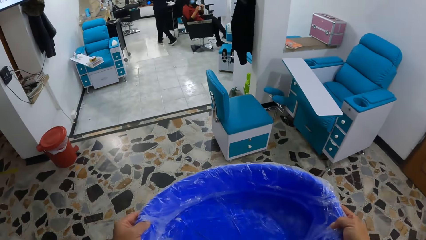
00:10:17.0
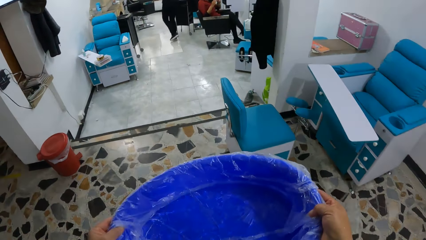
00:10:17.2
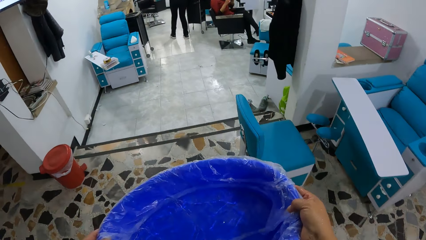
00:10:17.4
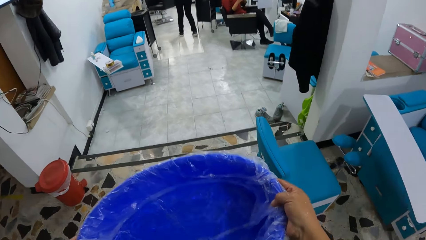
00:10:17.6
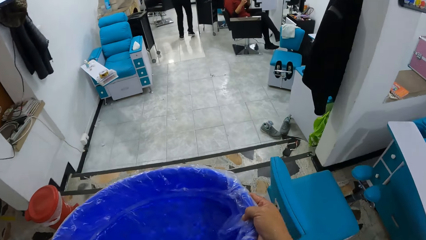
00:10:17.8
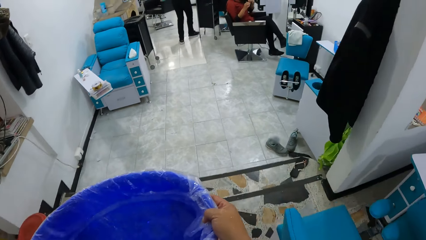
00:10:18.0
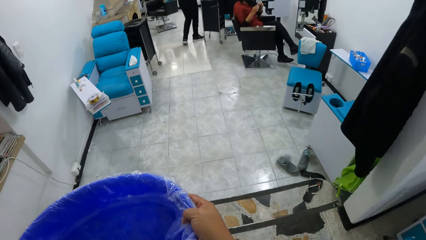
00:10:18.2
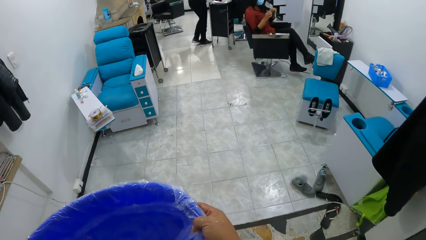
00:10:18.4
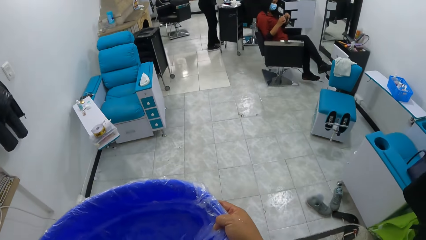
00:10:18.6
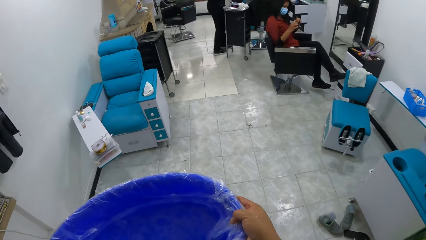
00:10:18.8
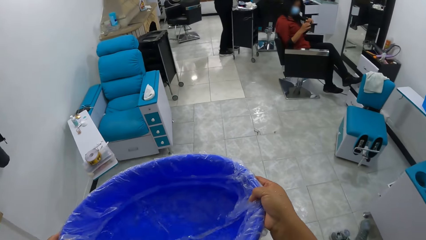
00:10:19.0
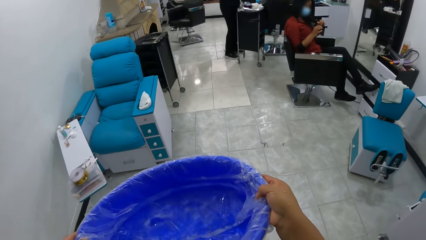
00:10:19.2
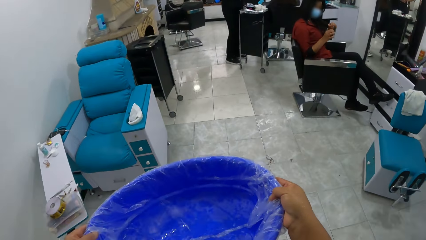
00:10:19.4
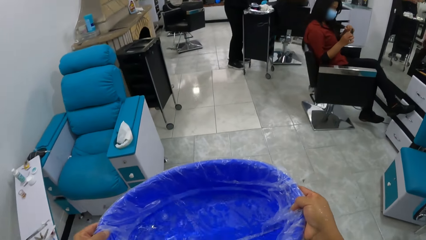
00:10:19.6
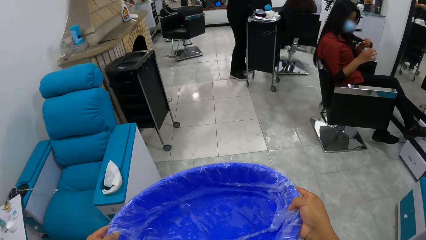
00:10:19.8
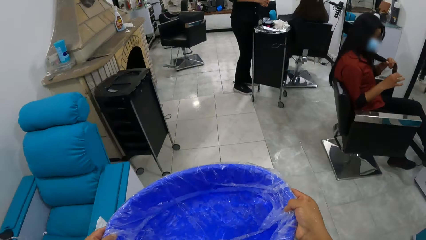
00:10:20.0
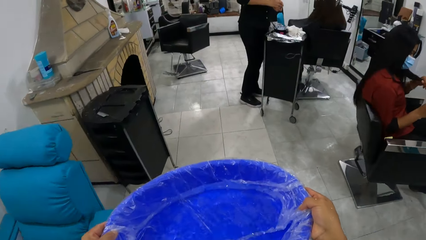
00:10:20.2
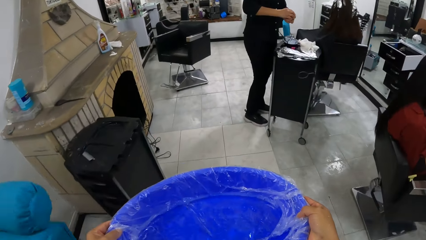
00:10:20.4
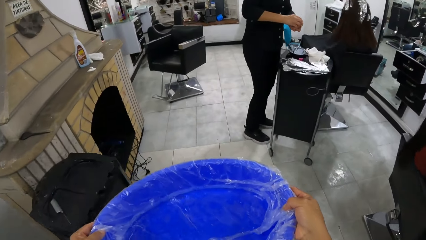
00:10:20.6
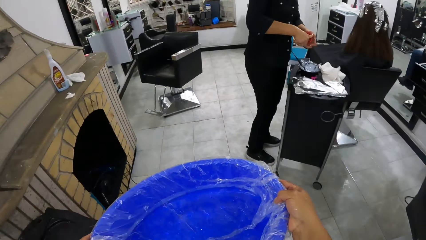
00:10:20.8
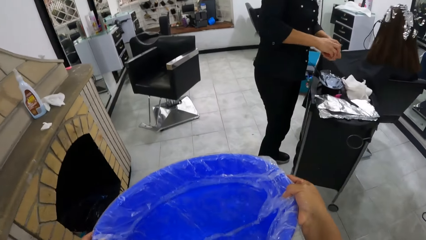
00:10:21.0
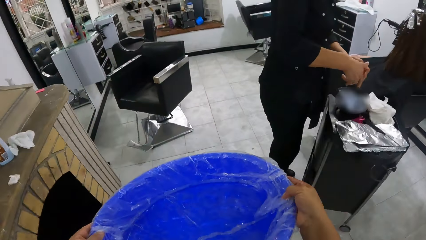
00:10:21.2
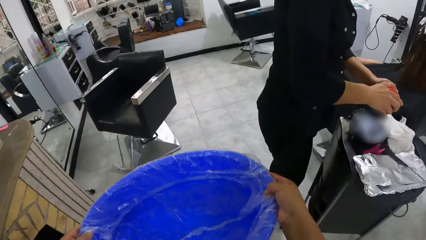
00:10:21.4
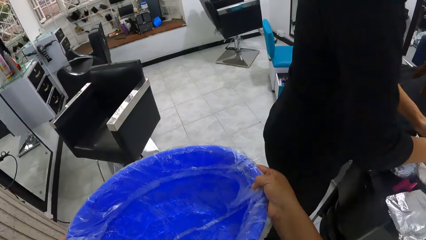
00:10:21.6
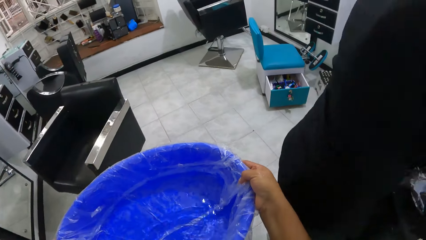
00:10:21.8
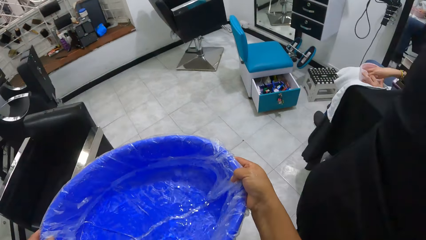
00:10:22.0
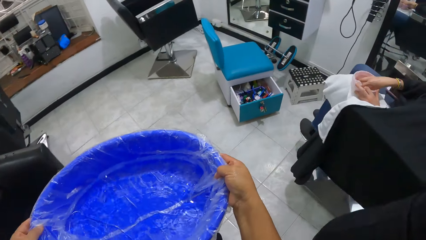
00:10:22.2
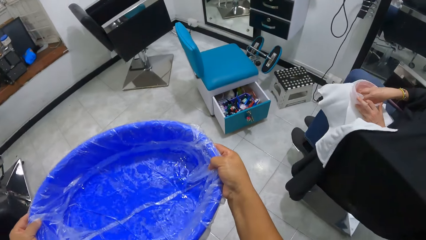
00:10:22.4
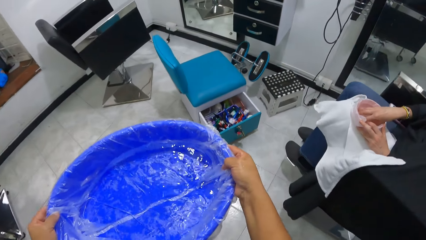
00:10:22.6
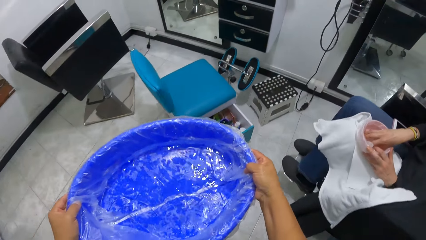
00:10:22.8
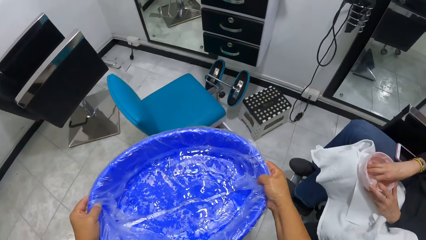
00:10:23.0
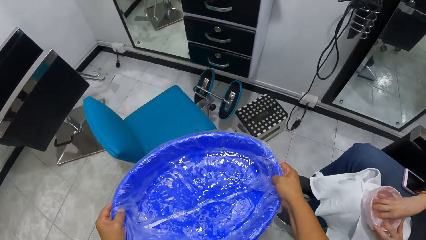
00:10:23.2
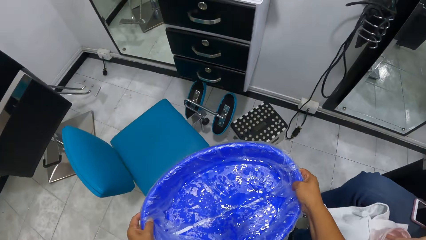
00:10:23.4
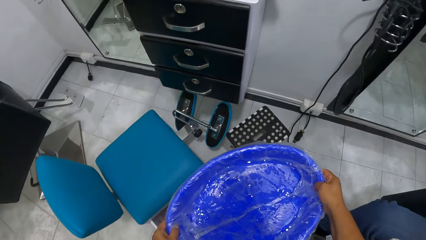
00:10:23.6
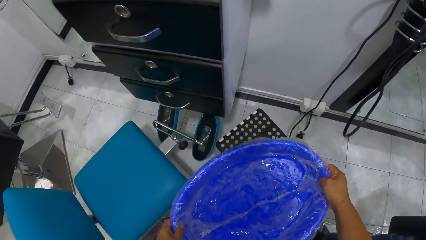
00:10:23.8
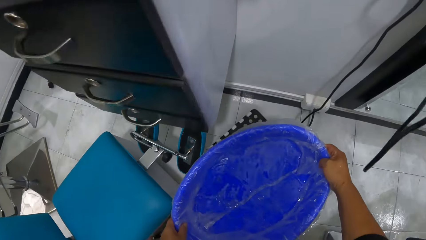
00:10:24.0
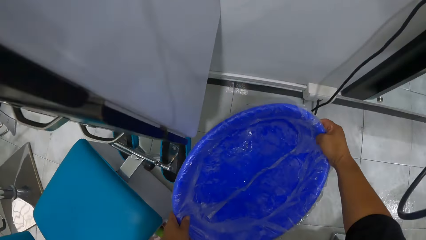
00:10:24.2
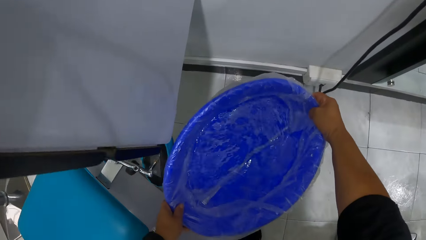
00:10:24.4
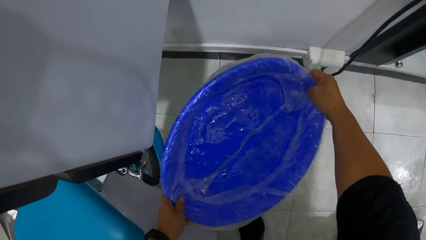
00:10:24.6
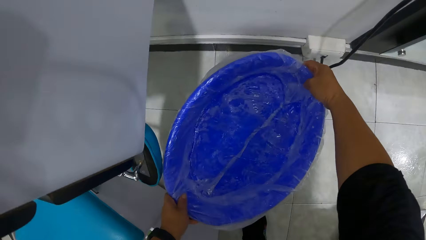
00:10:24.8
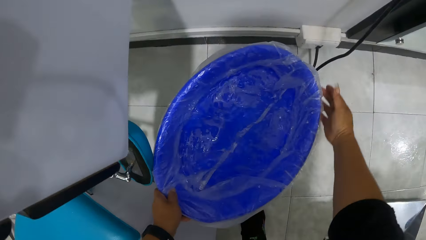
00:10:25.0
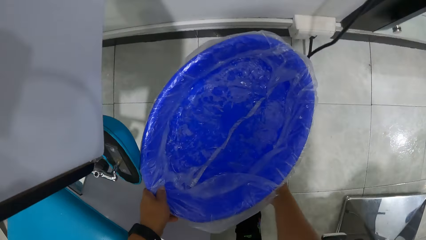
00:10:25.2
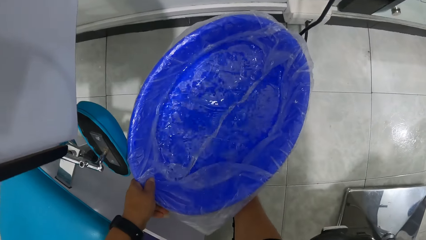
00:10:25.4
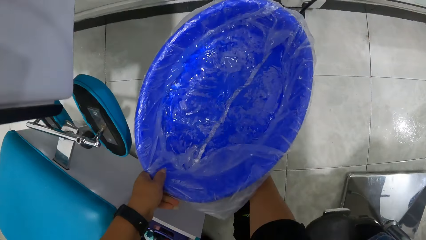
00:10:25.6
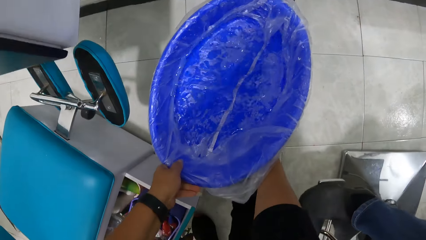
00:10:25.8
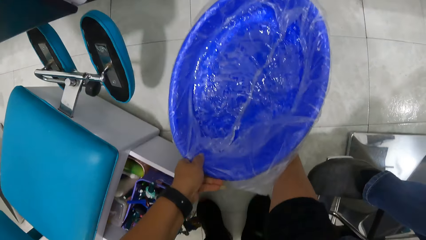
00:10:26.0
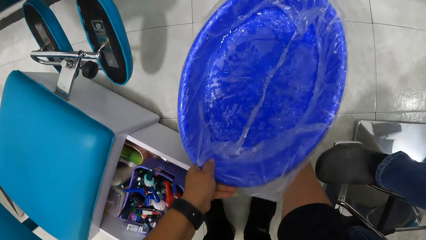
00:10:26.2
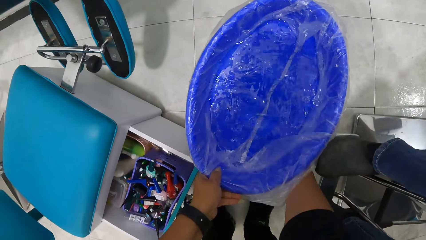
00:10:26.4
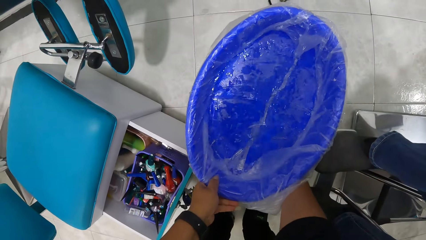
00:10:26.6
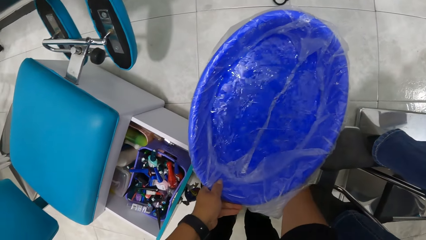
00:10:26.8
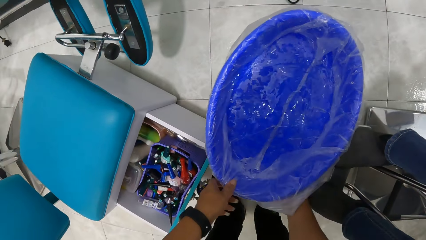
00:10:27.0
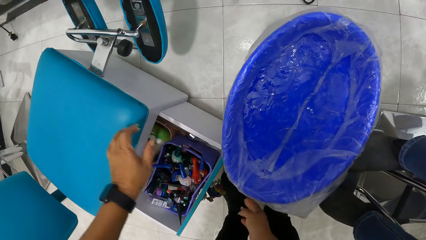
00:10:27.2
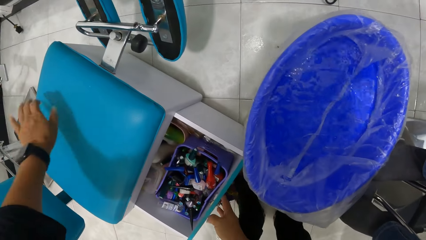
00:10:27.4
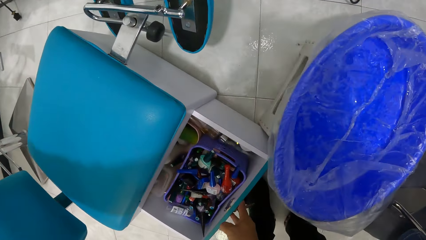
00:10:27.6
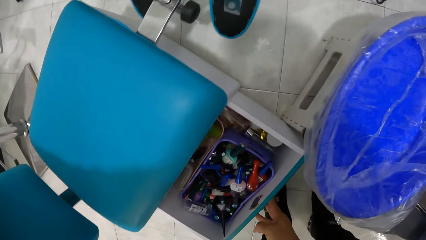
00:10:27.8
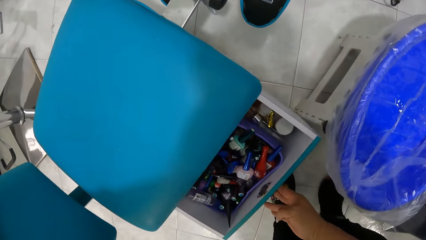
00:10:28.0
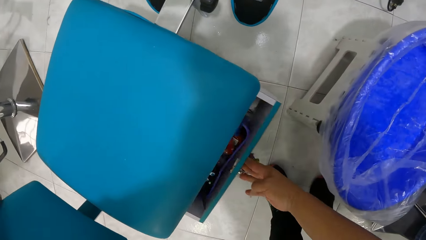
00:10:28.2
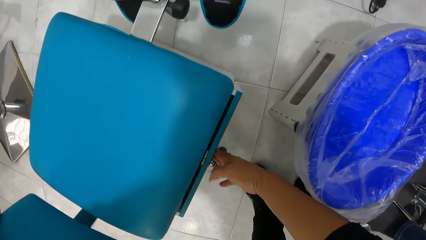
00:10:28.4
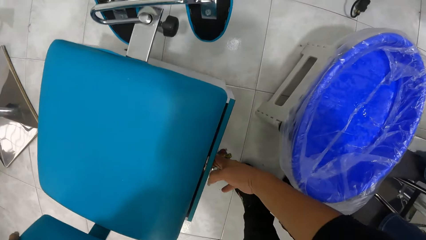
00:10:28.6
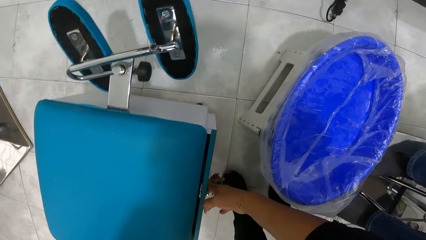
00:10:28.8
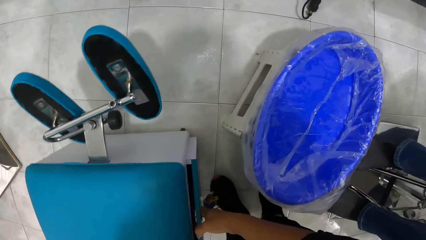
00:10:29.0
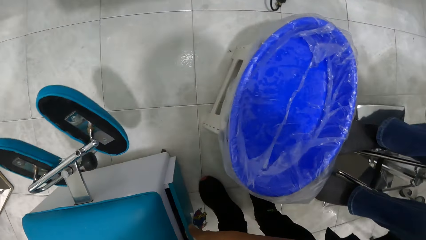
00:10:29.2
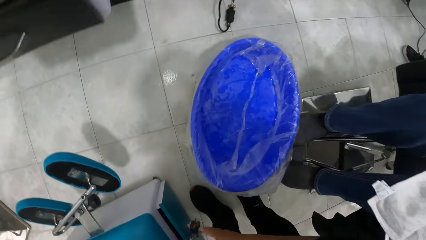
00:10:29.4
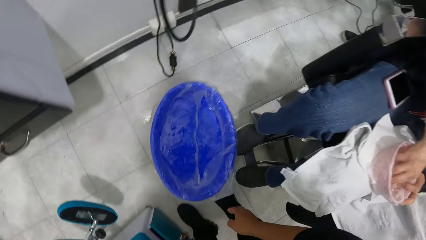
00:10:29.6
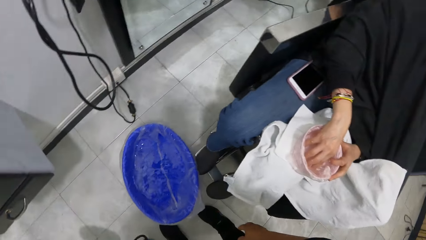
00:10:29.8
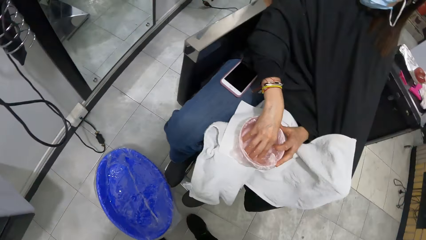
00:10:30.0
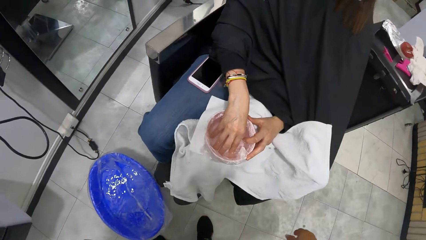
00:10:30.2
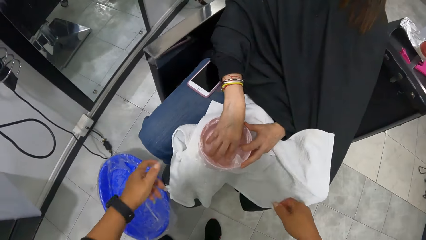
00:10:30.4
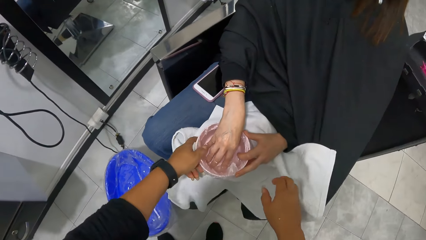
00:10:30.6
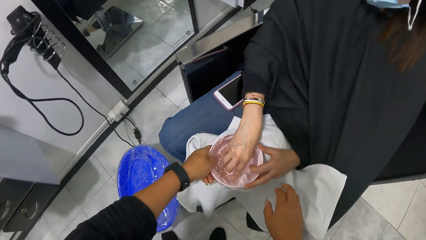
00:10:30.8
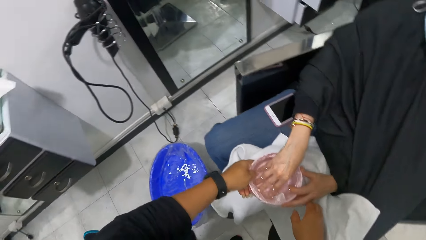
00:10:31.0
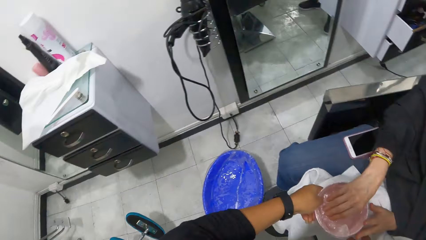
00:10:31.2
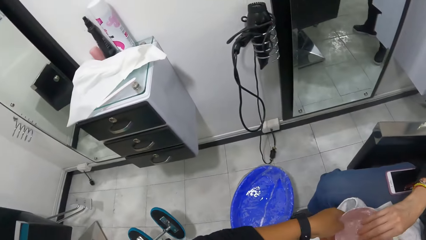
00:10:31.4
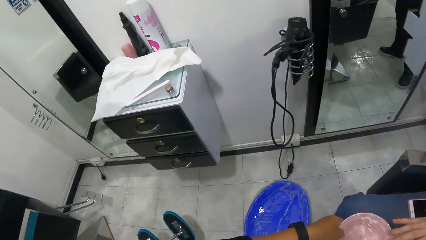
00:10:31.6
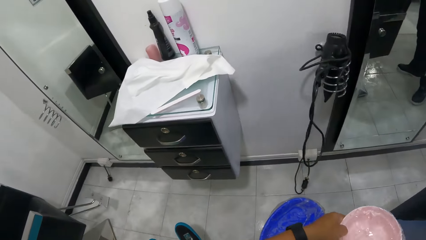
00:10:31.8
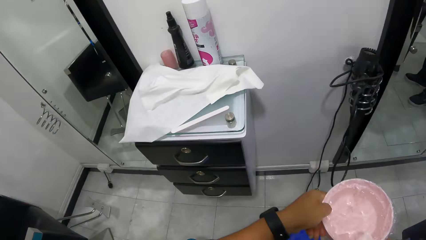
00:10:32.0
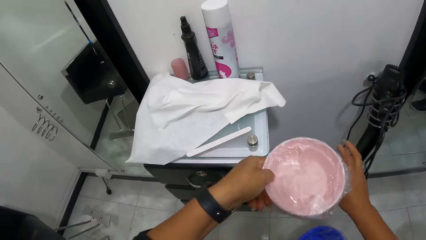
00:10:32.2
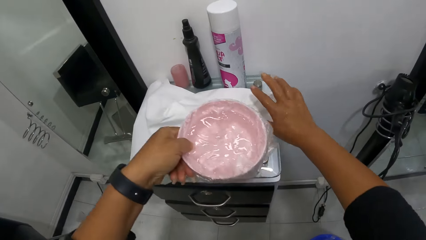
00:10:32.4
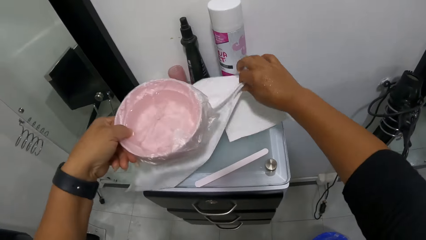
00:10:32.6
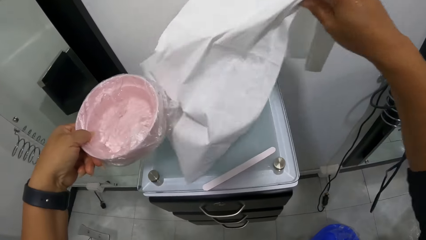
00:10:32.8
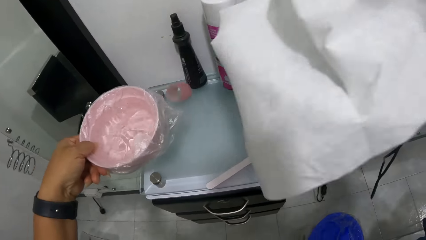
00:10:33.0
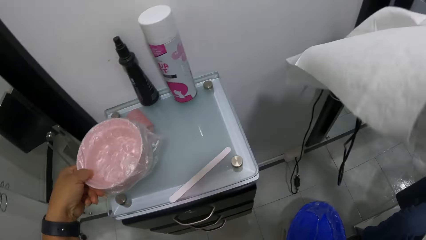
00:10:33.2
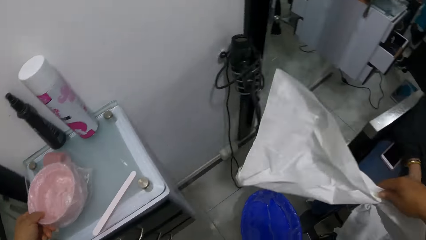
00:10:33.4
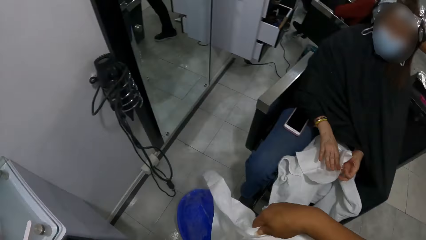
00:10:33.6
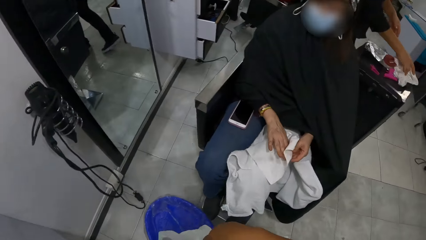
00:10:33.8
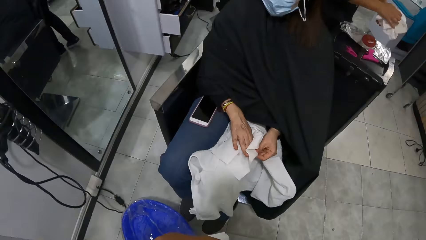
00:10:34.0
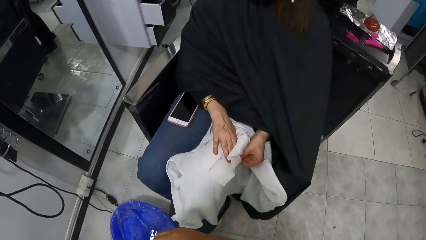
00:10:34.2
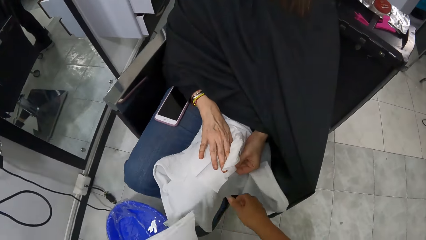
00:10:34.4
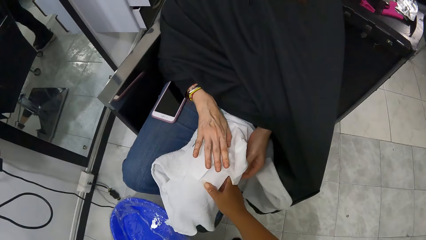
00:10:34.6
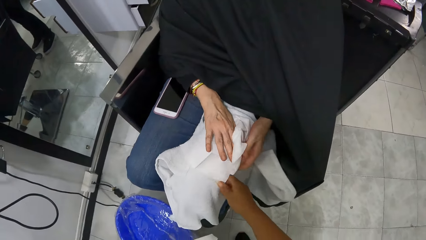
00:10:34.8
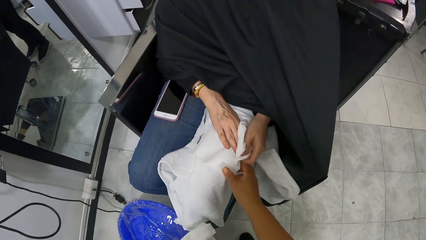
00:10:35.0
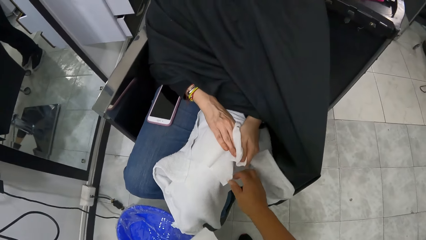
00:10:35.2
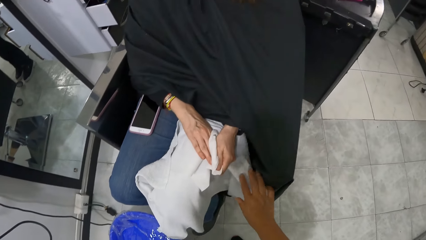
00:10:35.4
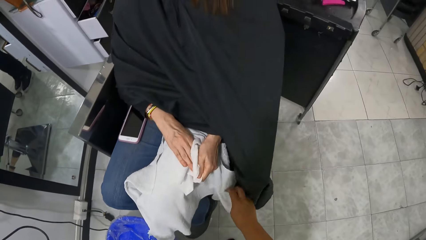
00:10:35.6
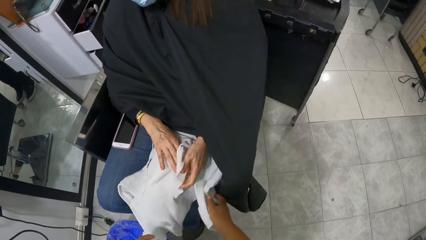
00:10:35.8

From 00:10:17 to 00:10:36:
The camera wearer places the bucket of water in her hands on a stool. She moves the stool on the floor with her right hand. She pushes the drawer of a chair with her right hand. She moves the chair with both hands. She collects a bowl from the woman with her left hand. She picks up a white cloth from the drawer with her right hand. She places the bowl in her left hand on the drawer. The woman wipes her hands with a white cloth on her legs. The camera wearer collects the white cloth from her right hand with her left hand. She touches a white towel on the woman's leg with her right hand.
